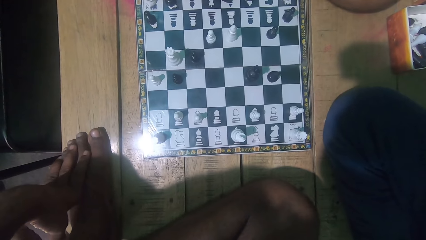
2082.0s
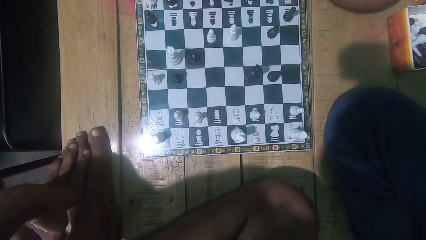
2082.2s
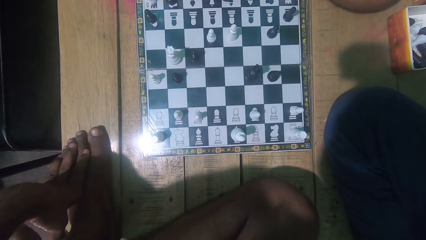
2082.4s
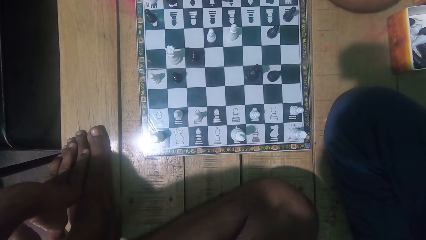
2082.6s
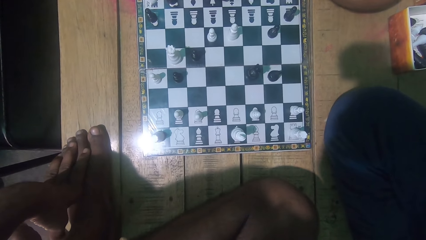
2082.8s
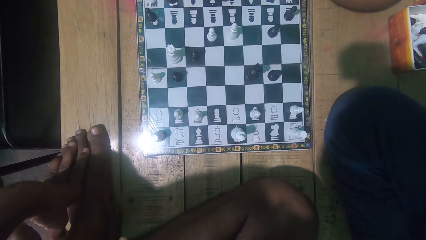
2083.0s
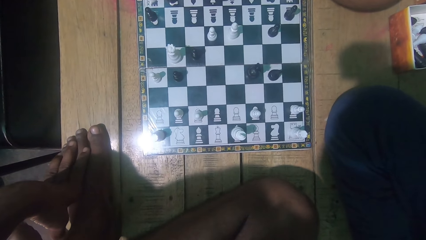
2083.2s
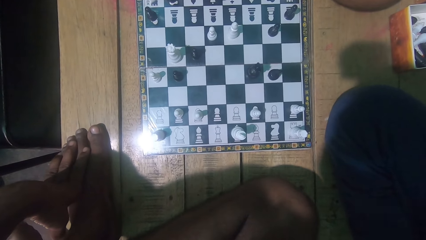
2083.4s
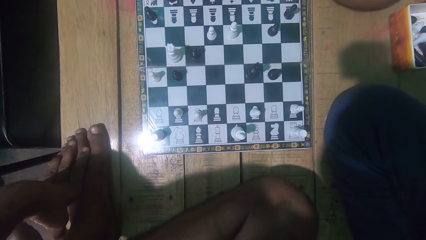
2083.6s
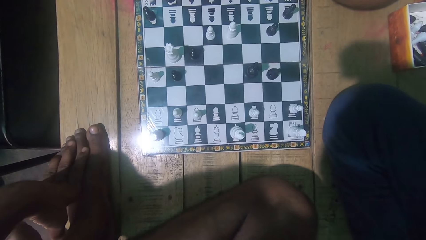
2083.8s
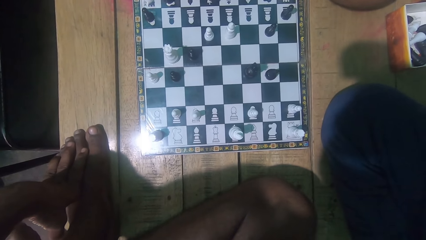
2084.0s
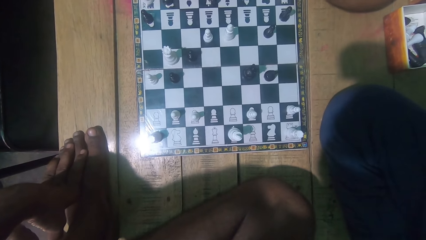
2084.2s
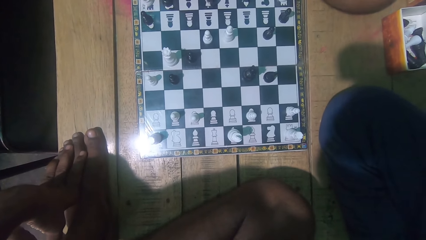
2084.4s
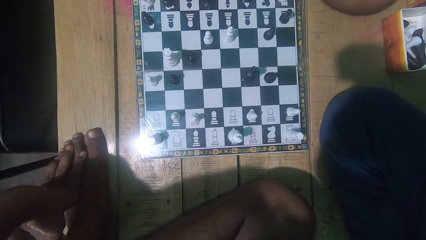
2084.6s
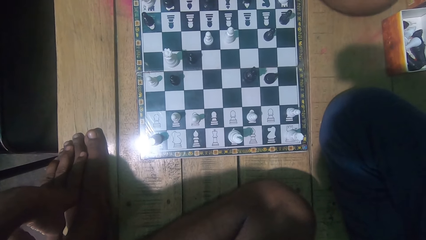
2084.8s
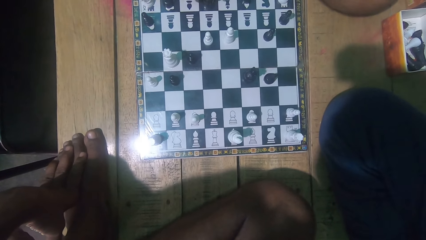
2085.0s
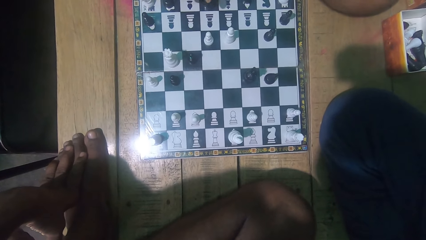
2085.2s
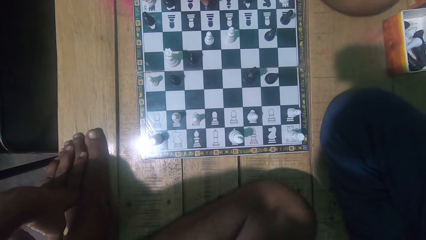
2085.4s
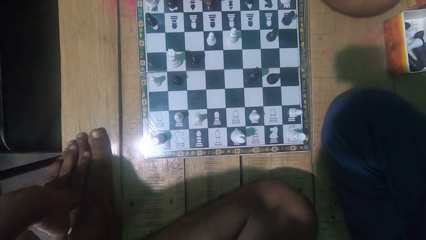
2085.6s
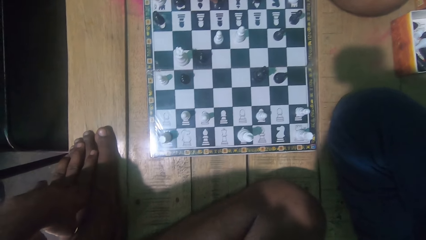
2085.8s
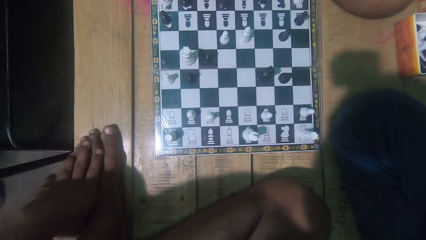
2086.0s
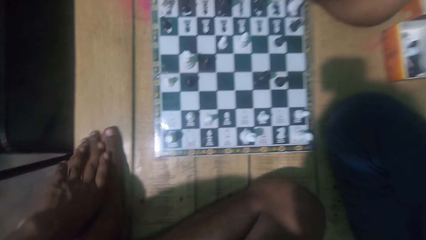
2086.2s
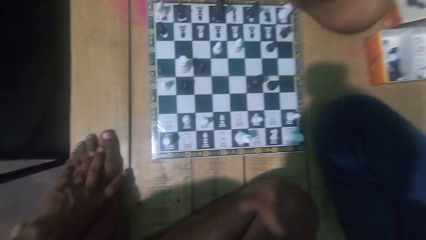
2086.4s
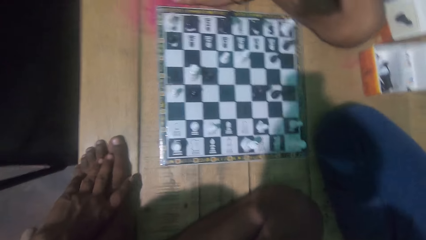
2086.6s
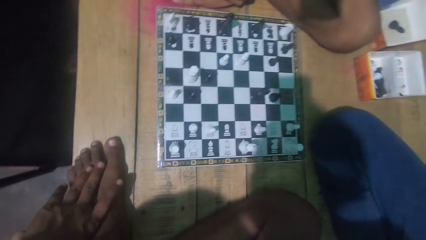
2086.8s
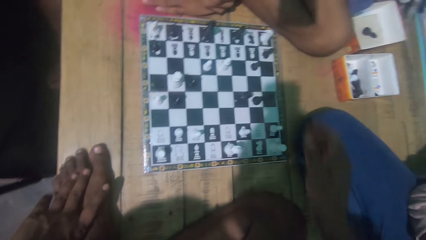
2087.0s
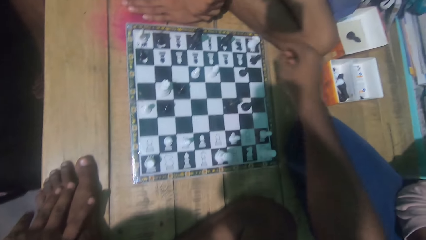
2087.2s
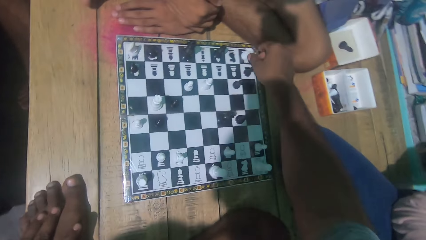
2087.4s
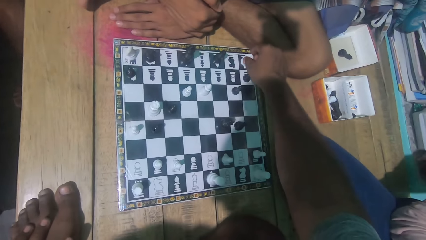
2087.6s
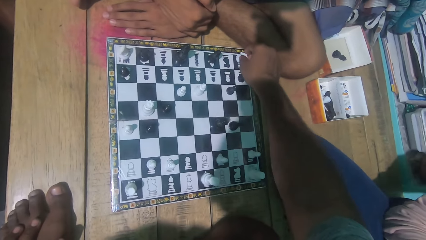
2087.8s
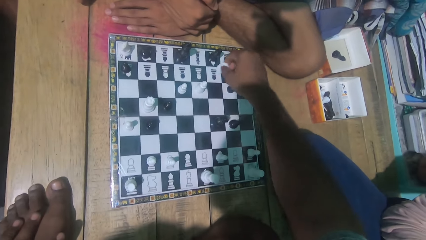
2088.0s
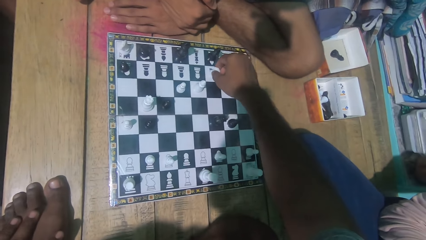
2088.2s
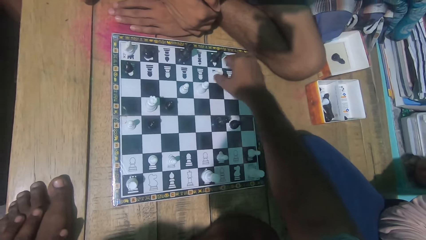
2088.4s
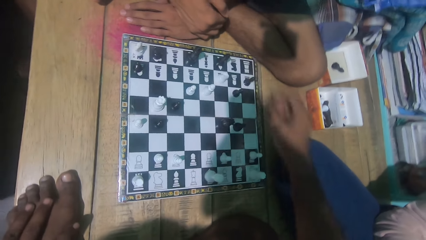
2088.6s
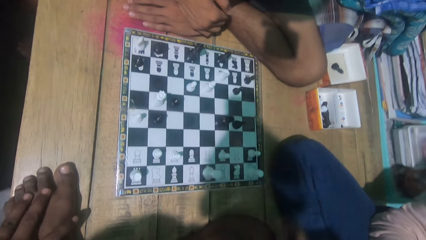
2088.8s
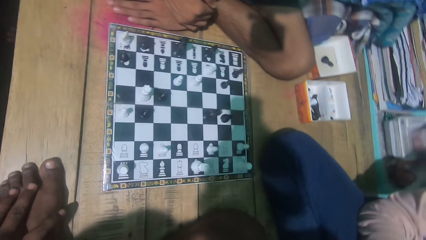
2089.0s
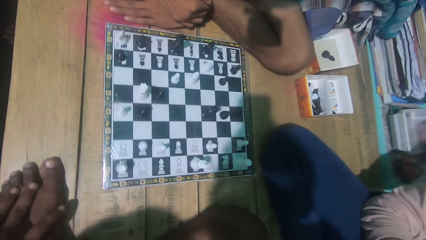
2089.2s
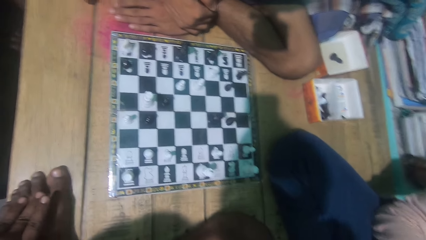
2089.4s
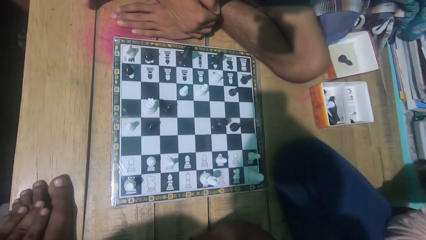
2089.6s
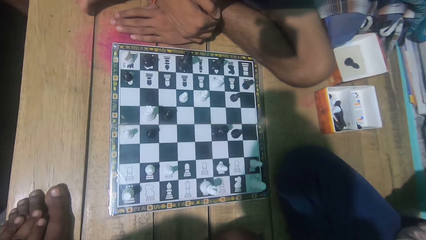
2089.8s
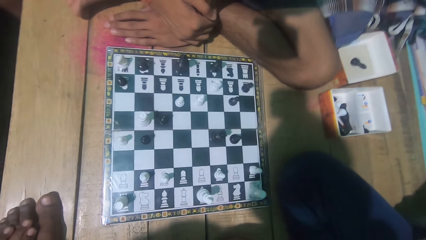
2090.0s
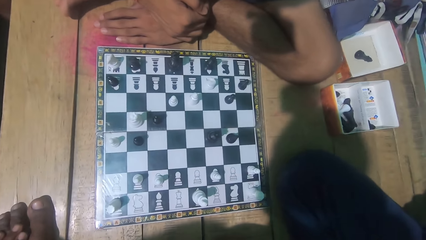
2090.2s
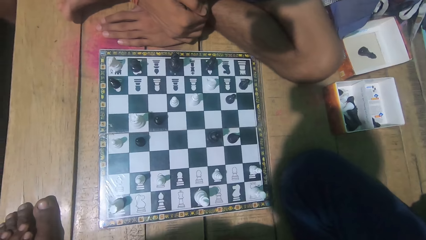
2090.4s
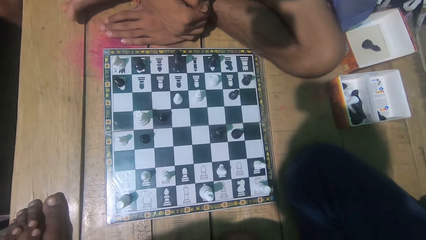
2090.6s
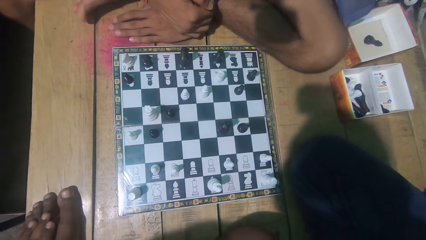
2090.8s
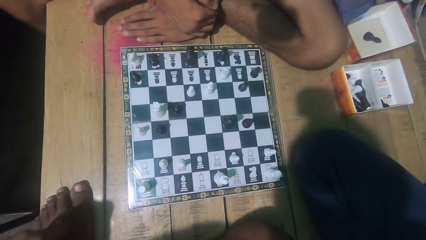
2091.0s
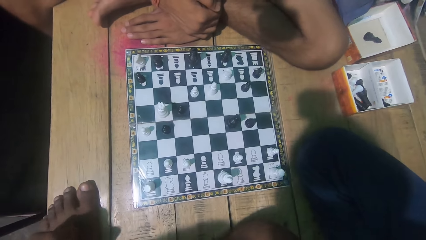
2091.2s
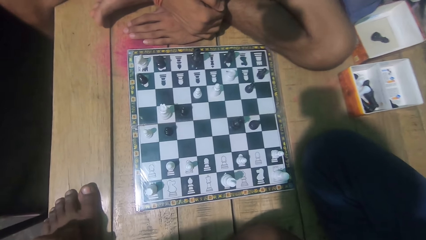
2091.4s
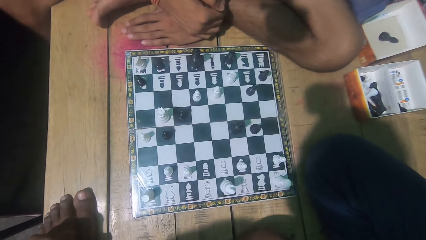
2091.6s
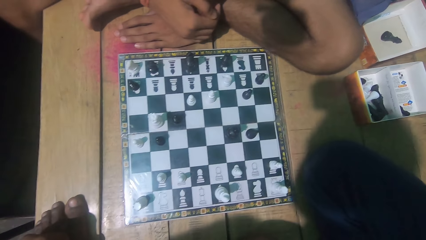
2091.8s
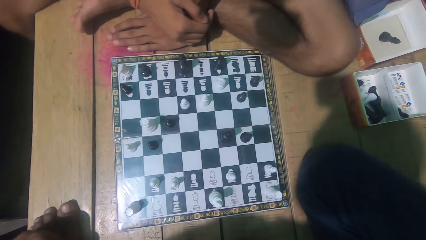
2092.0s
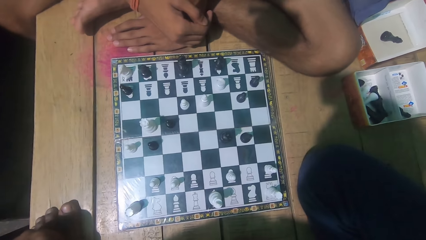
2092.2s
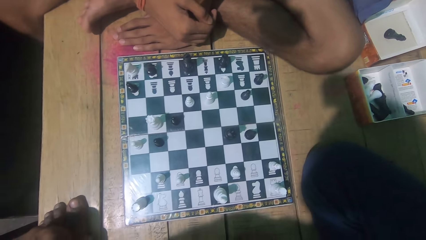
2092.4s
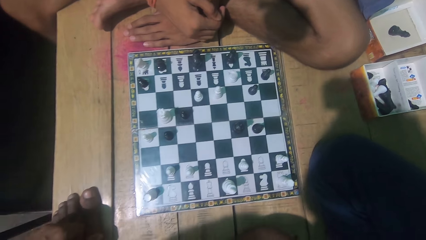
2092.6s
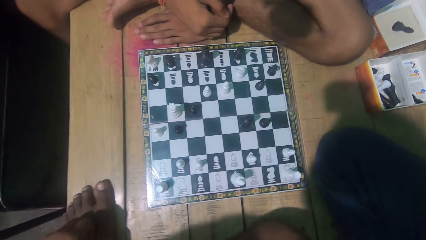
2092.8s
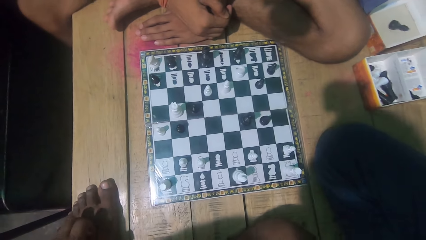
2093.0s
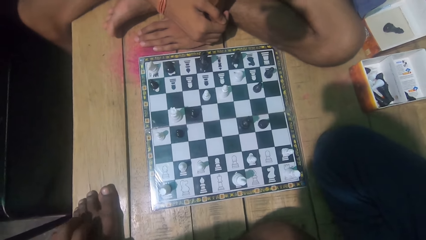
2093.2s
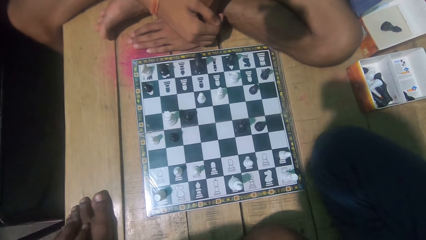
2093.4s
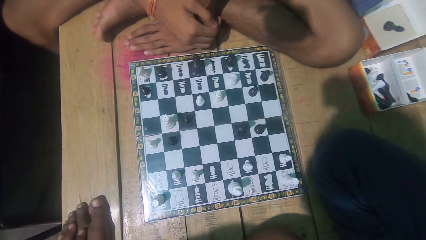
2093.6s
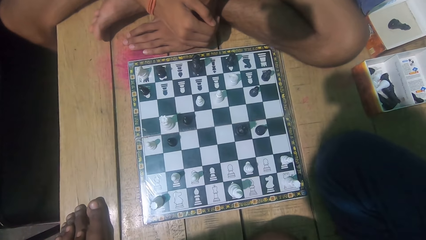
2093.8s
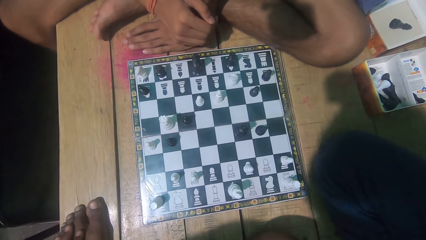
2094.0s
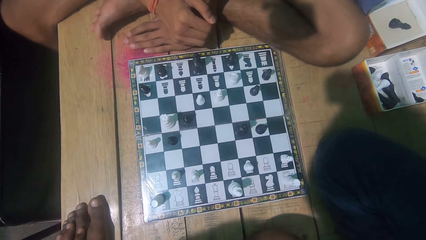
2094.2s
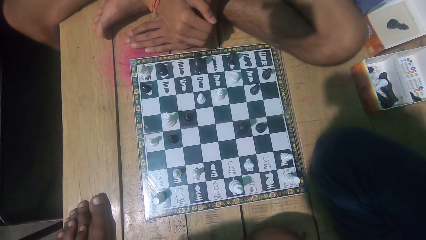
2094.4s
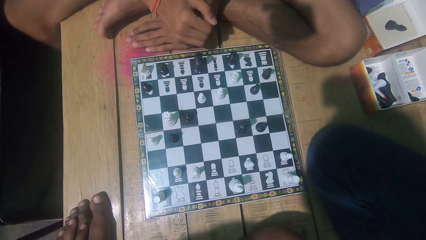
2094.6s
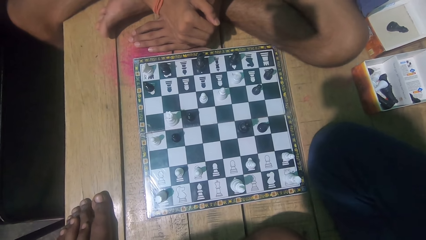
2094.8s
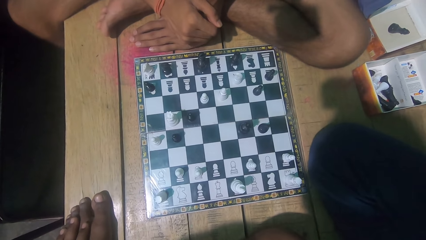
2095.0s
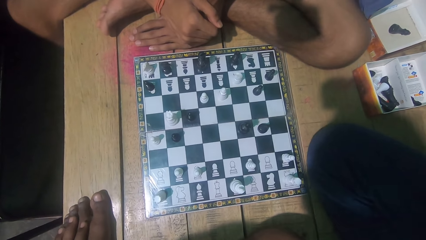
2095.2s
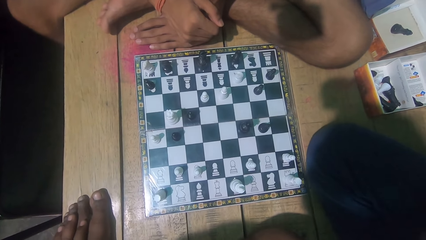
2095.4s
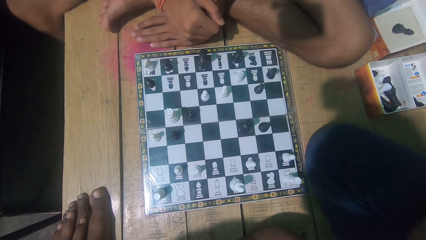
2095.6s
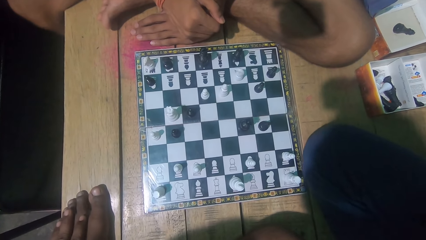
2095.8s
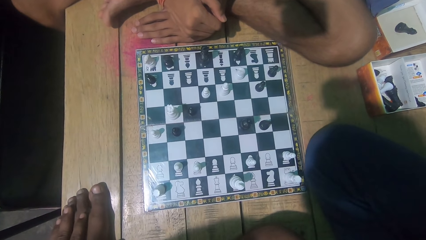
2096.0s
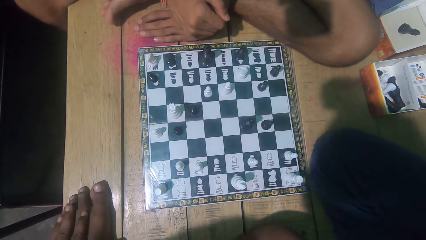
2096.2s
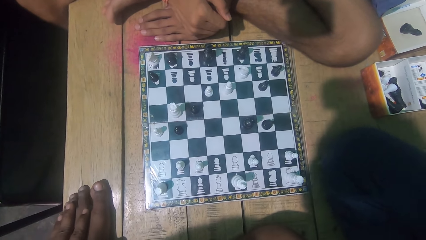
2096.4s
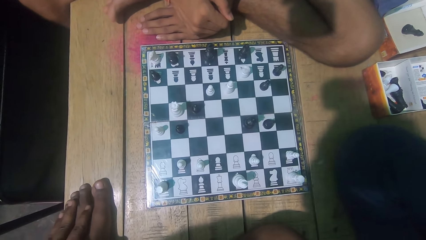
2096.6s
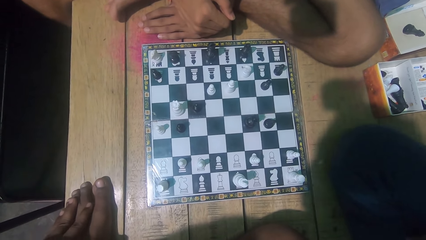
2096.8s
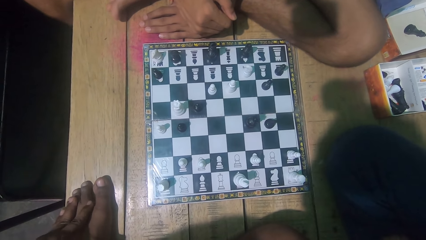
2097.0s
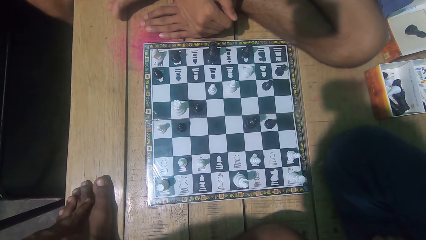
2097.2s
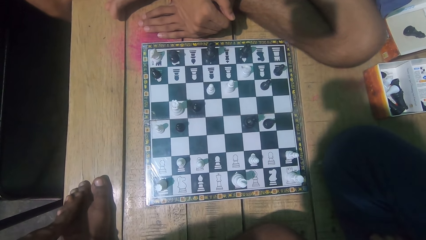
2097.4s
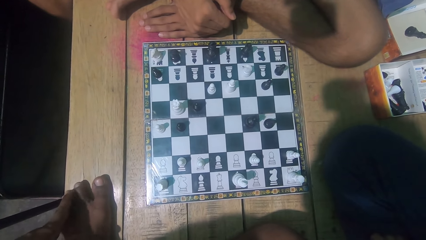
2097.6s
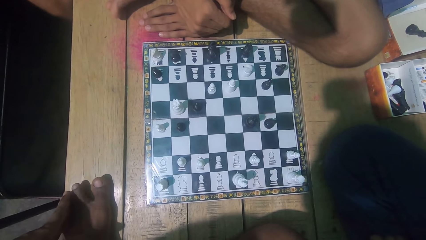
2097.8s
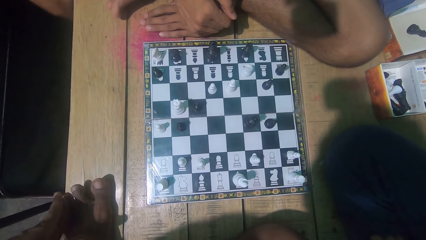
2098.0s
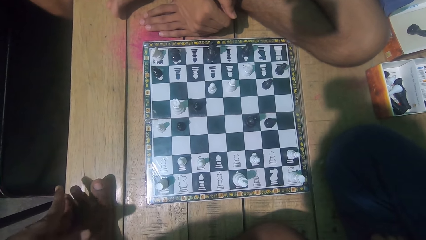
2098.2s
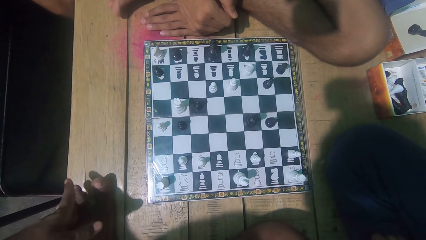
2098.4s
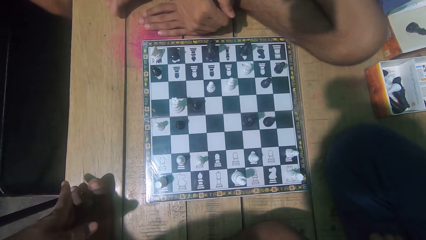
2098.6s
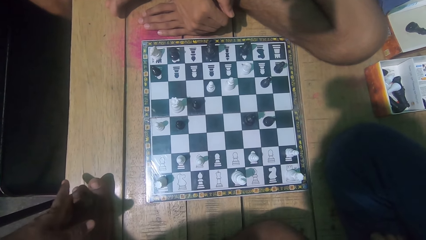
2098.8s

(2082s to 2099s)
The man moves a chess piece. The camera wearer moves a chess piece and plays the chess game. They converse with the man. They look at the chess game with the man.
